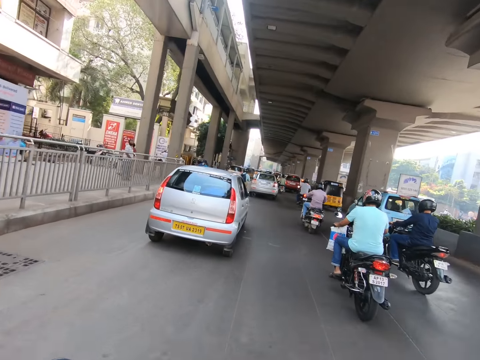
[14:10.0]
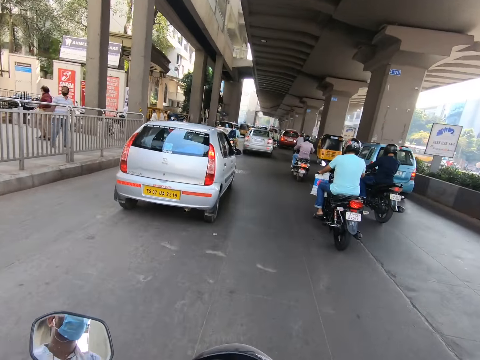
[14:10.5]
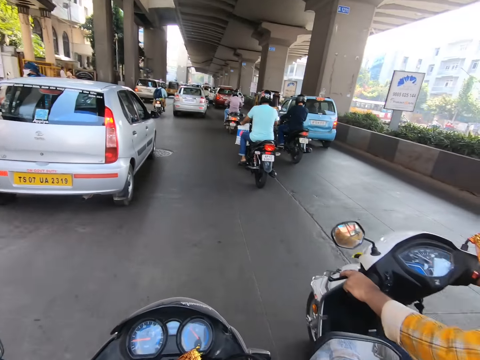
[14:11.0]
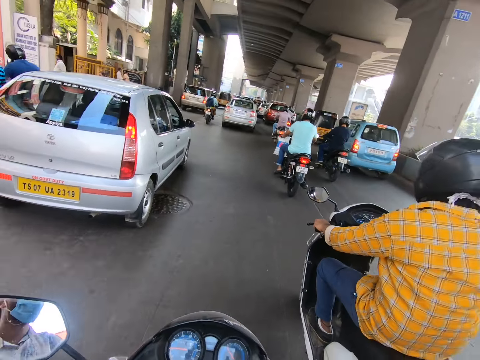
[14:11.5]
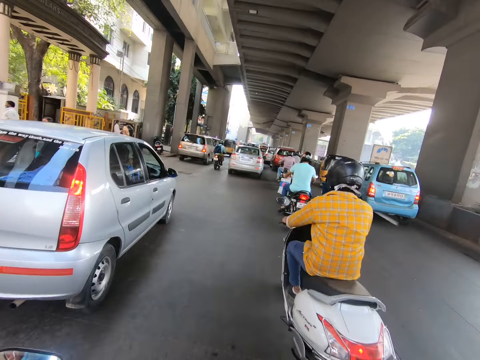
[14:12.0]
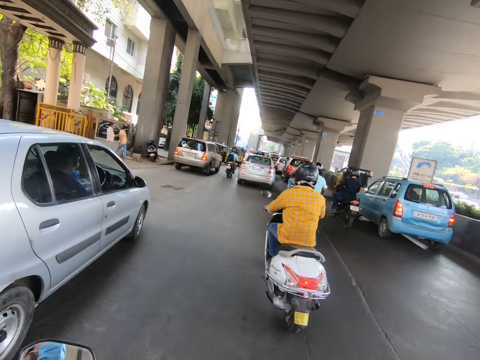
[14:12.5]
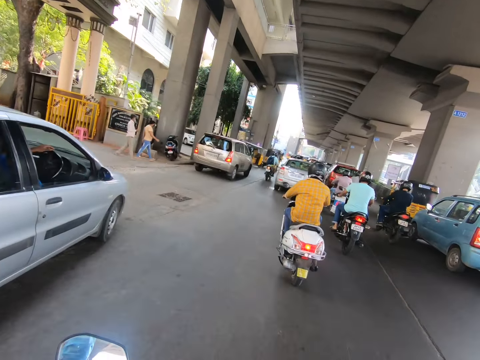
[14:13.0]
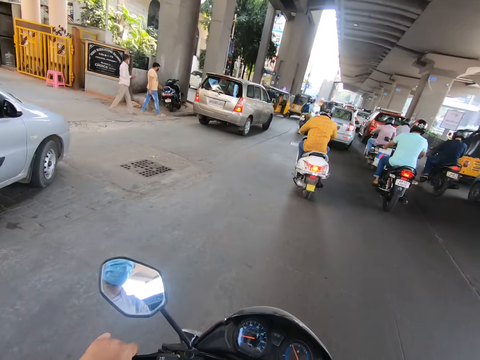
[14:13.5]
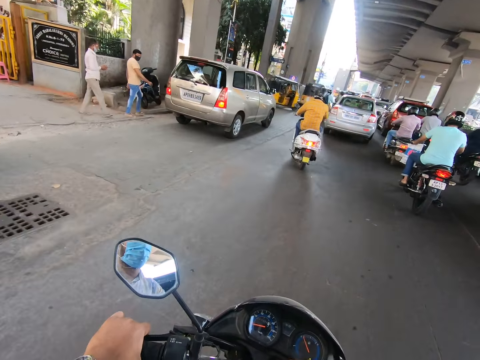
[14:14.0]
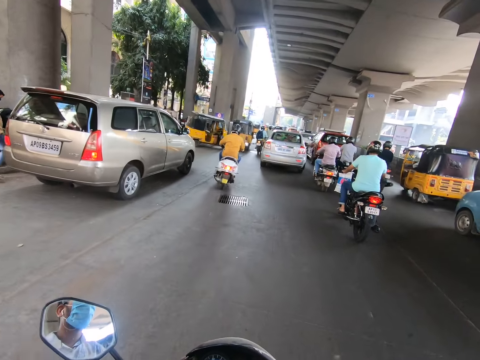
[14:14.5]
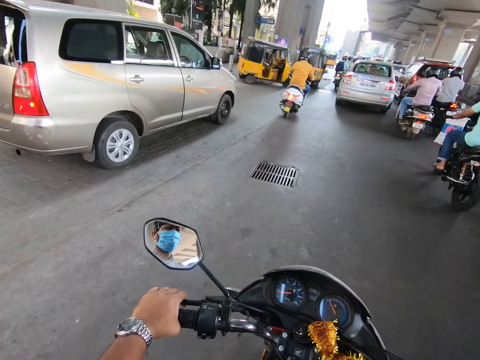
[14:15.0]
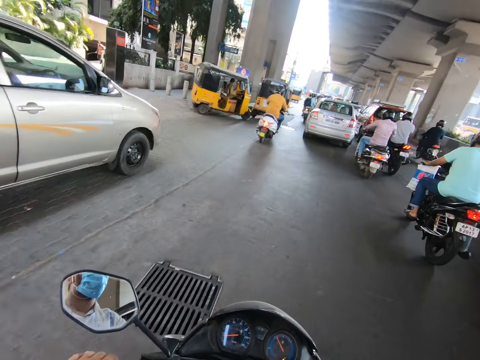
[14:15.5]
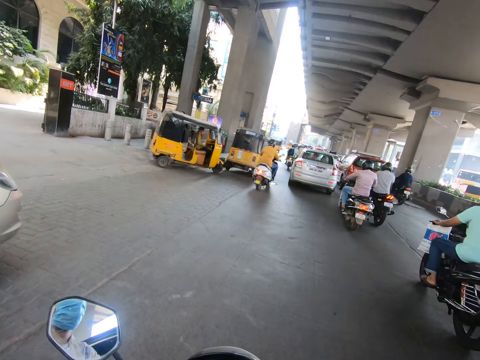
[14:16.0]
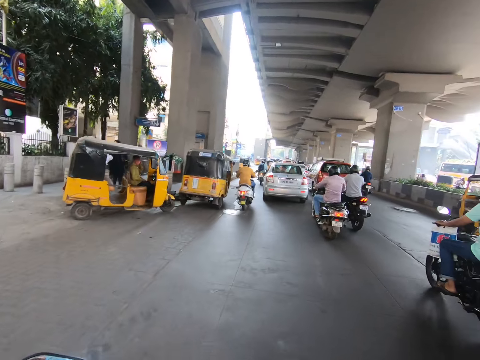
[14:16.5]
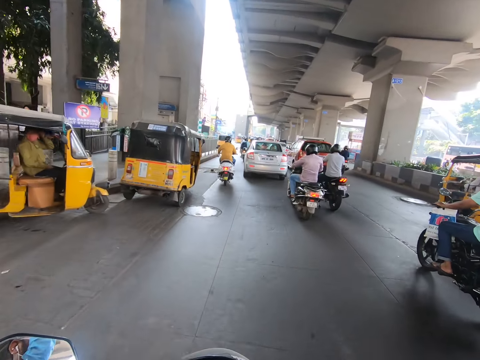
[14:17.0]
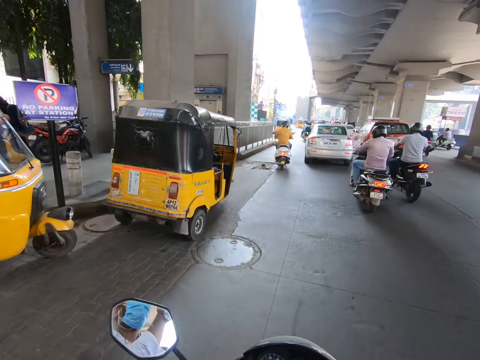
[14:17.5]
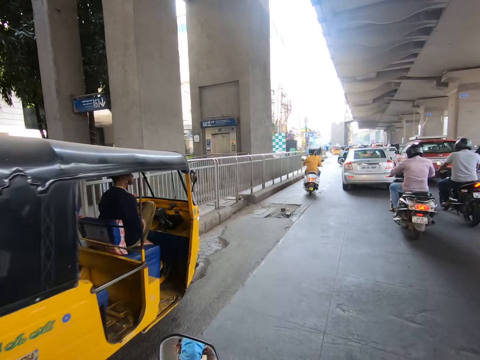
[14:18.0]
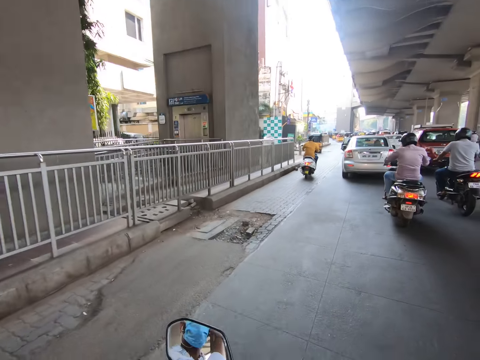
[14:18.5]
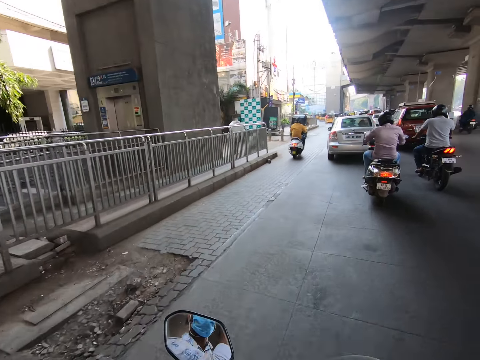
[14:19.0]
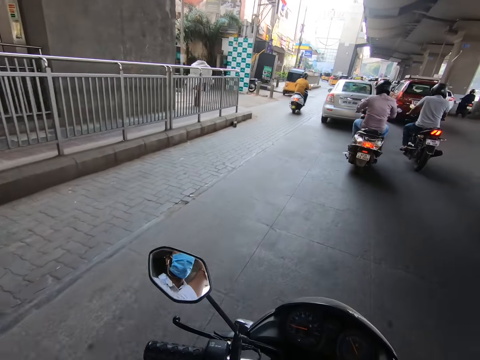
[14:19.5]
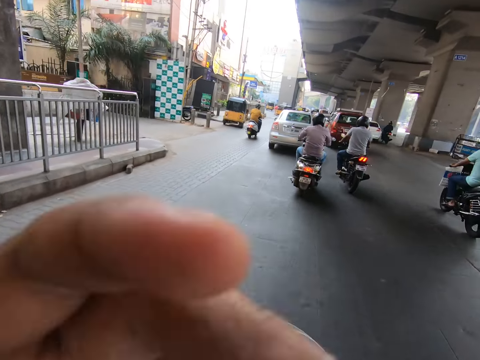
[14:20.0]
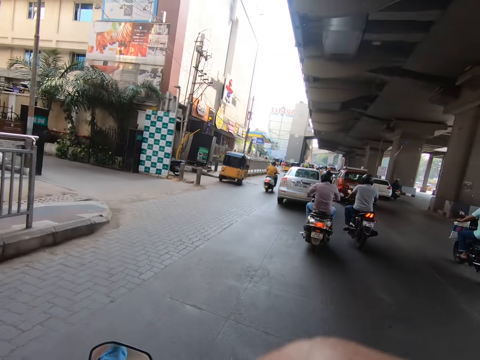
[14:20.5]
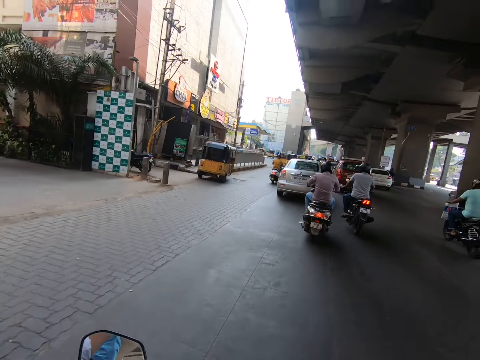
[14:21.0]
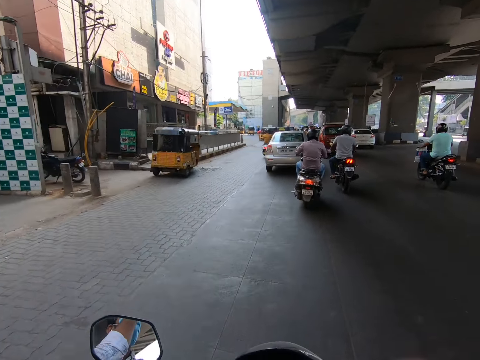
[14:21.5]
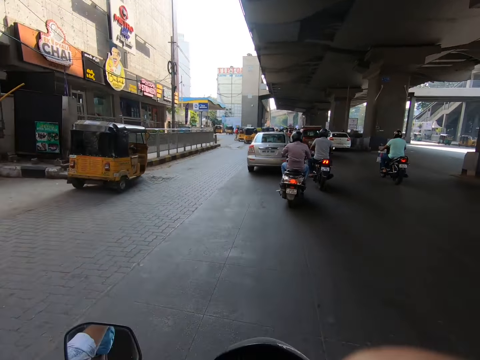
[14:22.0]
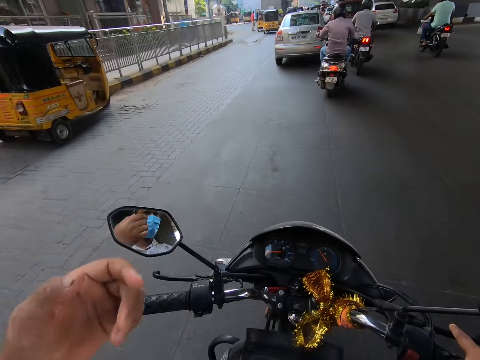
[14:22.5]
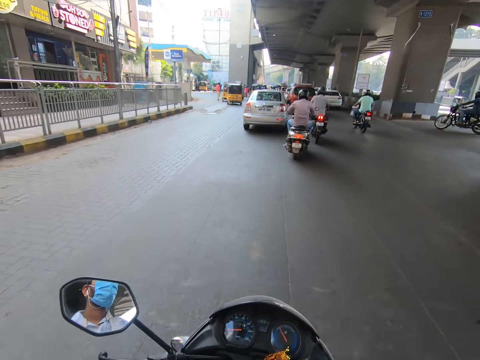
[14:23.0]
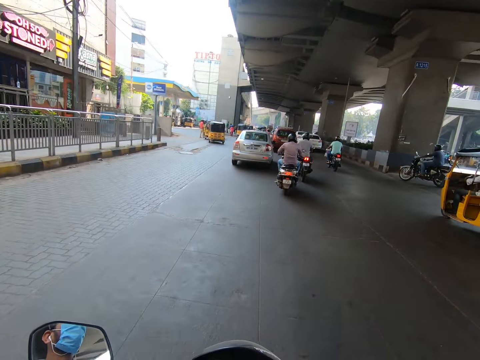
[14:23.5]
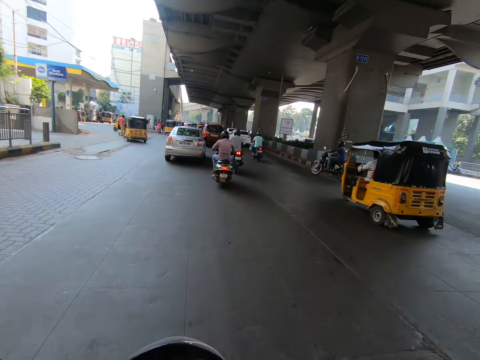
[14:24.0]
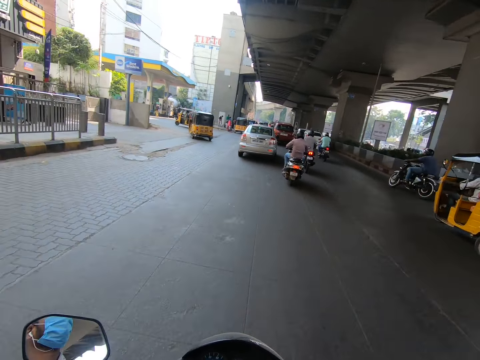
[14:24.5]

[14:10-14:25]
A motorcycle drives past the camera wearer. The camera wearer rides the motorcycle past a white car. He rides the motorcycle past an ash car. He rides the motorcycle with his right hand. He rides the motorcycle past tricycles. He touches his face with his left hand. He wipes his face. He rides the motorcycle past a tricycle.

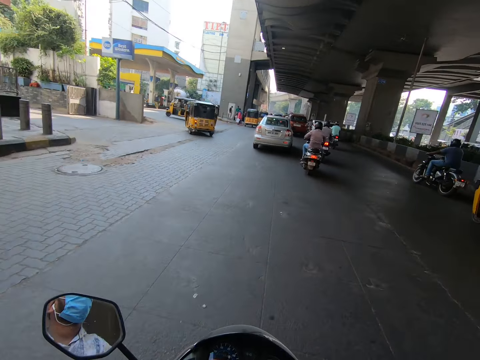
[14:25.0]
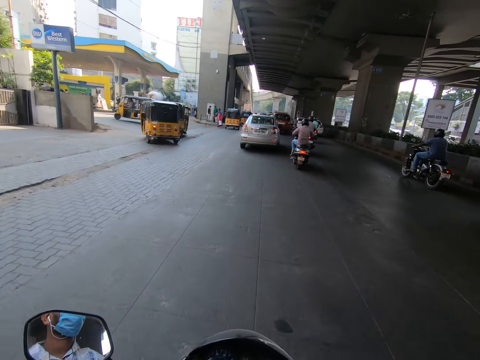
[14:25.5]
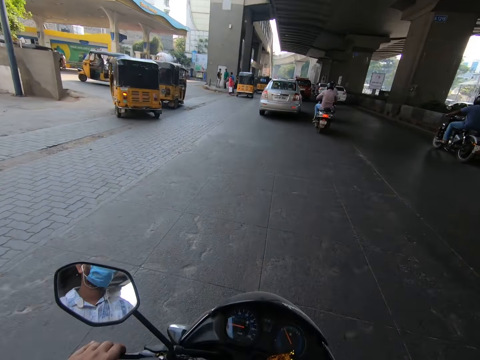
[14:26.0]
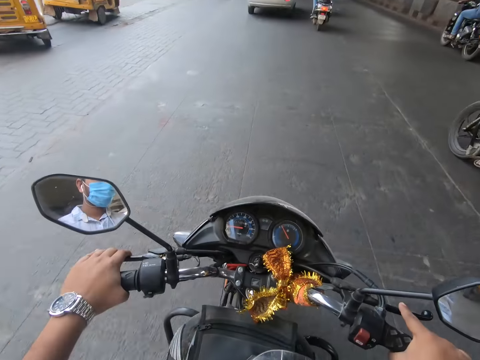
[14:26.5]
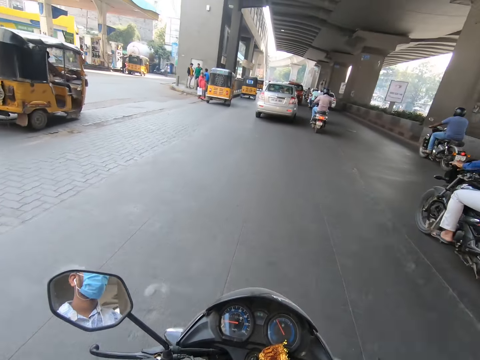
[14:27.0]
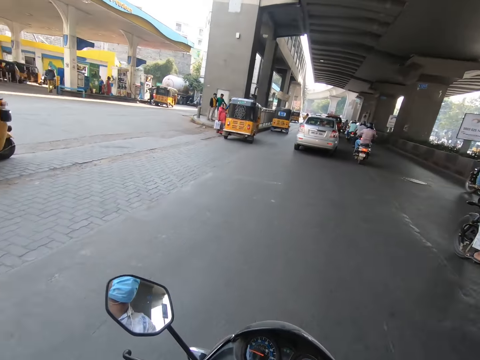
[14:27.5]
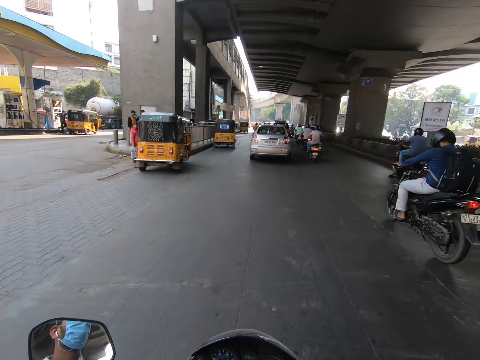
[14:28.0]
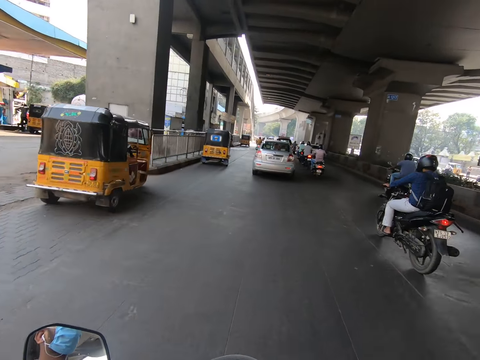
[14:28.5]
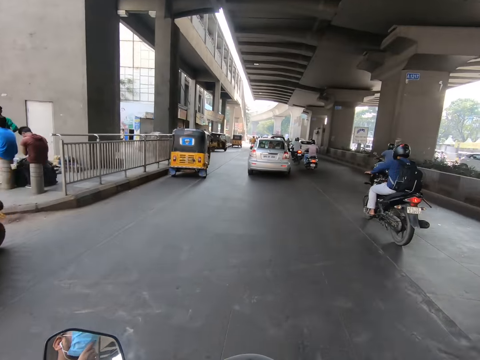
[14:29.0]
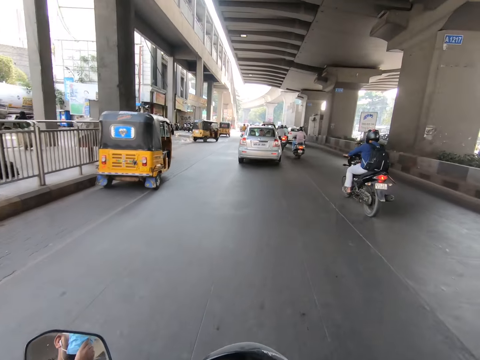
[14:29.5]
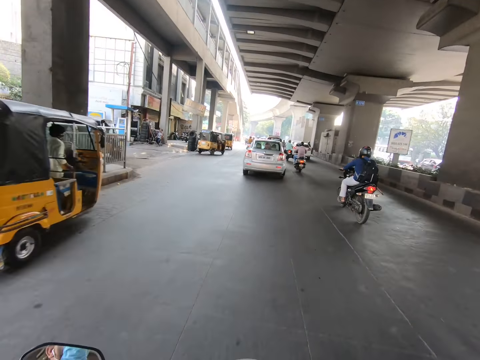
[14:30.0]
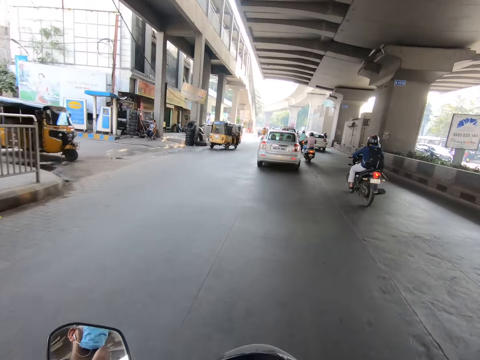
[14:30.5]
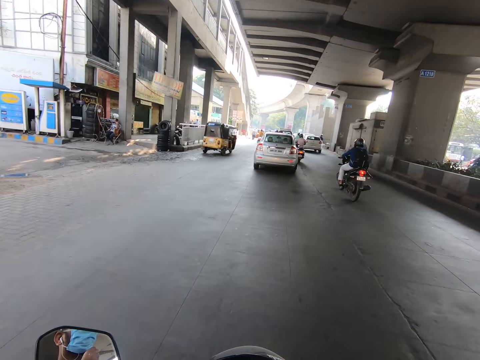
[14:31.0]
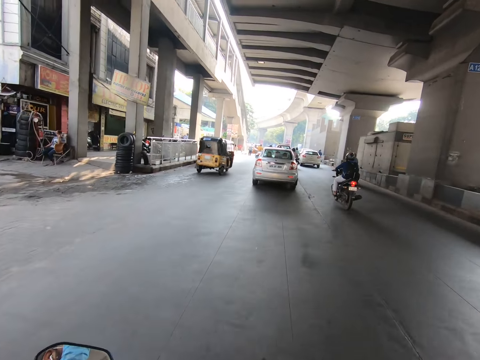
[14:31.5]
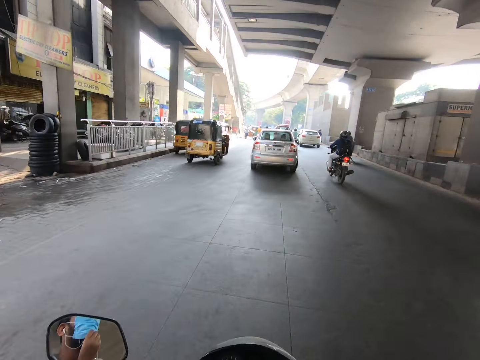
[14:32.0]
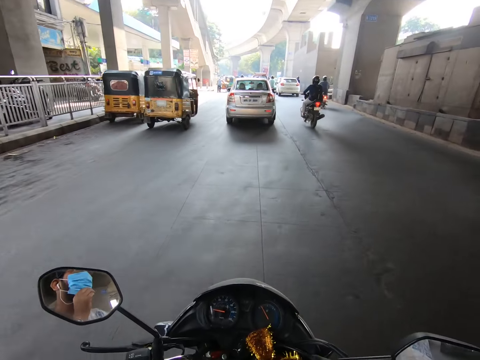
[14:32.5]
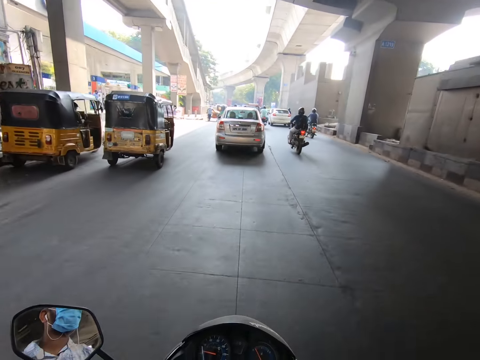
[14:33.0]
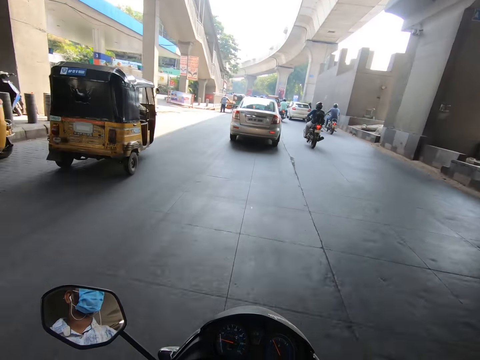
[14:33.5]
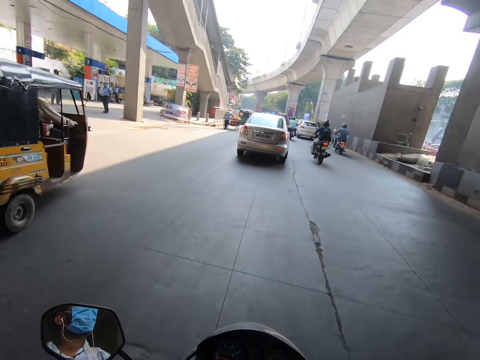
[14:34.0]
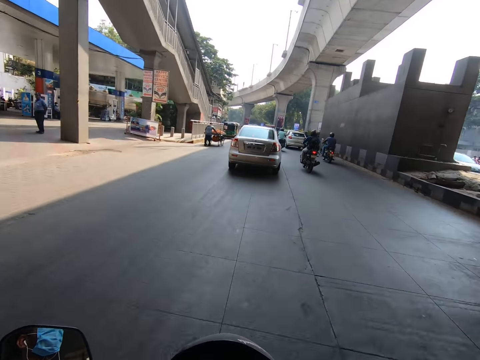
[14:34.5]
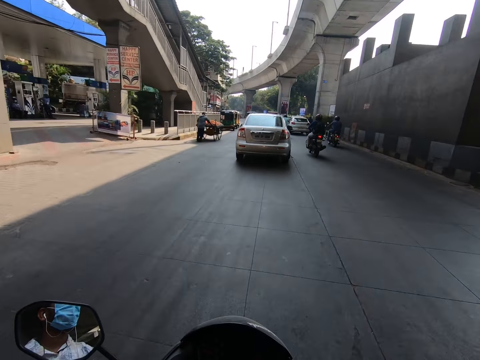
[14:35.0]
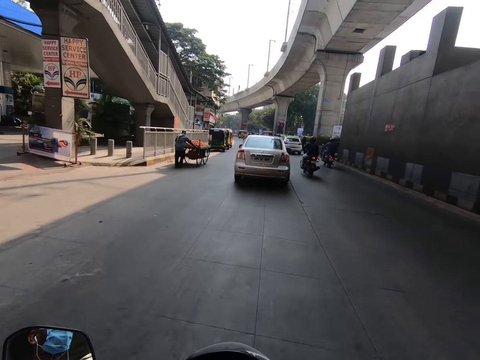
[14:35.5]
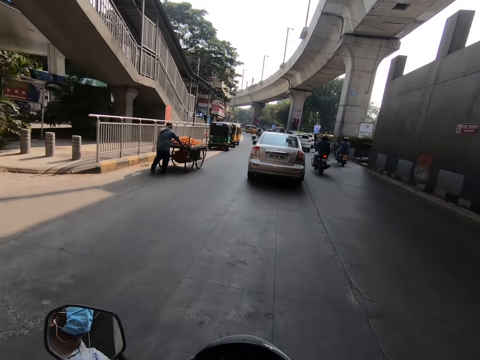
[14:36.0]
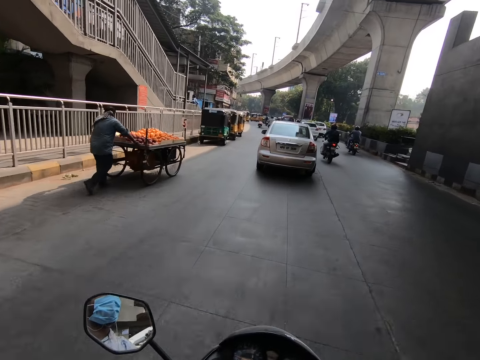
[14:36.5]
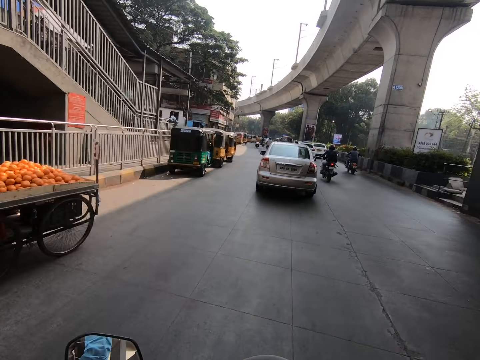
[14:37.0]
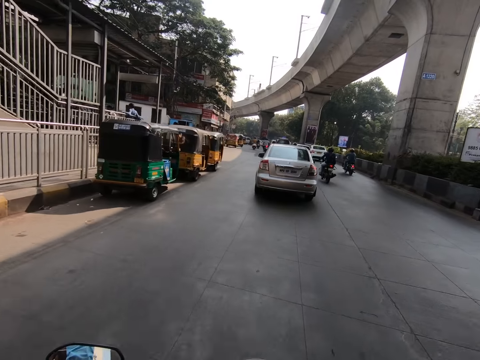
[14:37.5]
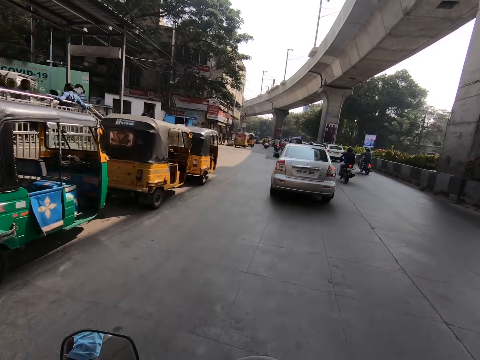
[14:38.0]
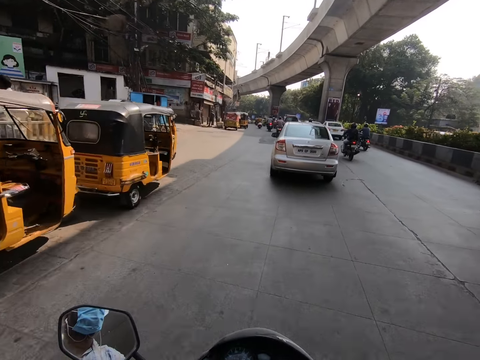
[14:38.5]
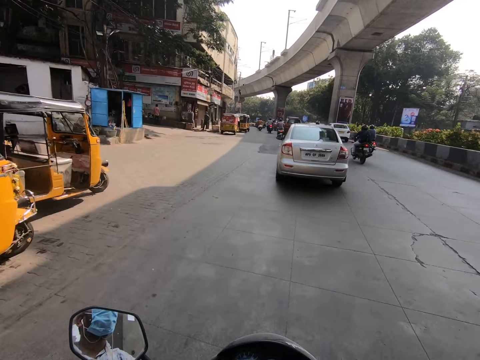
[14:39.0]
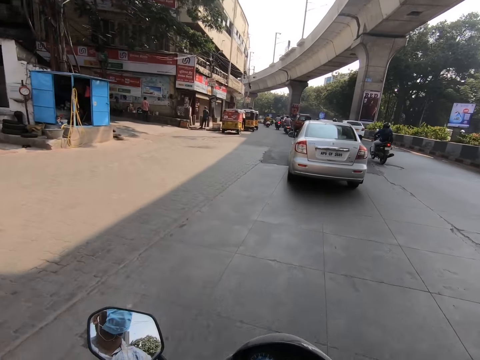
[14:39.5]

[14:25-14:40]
The camera wearer rides the motorcycle past tricycles. They ride the motorcycle past a man. They ride the motorcycle past a tricycle.
